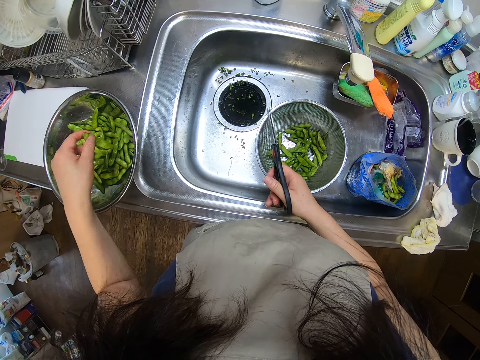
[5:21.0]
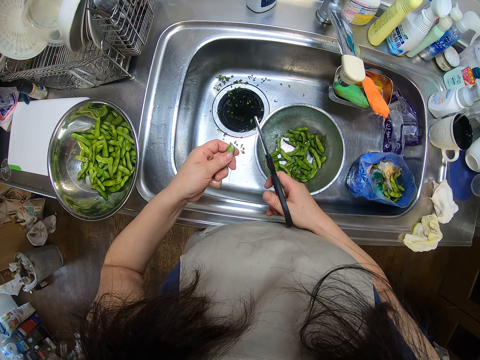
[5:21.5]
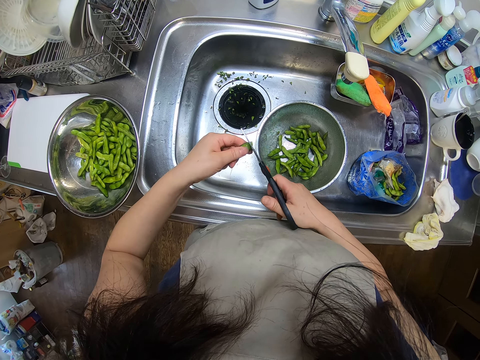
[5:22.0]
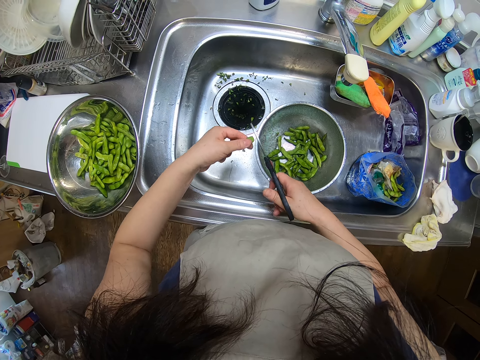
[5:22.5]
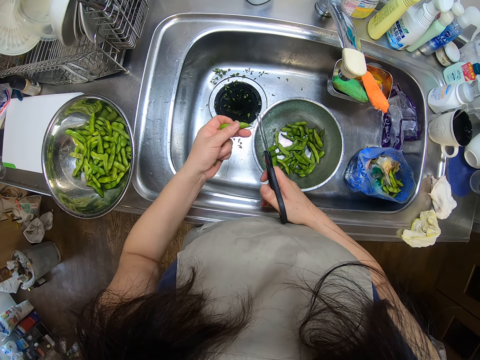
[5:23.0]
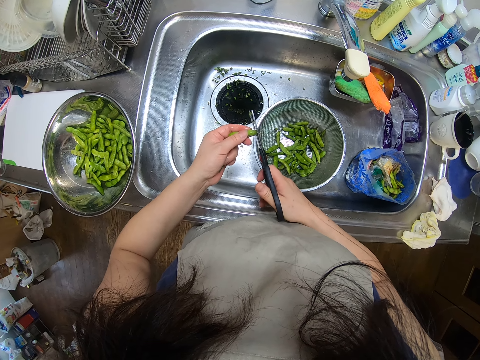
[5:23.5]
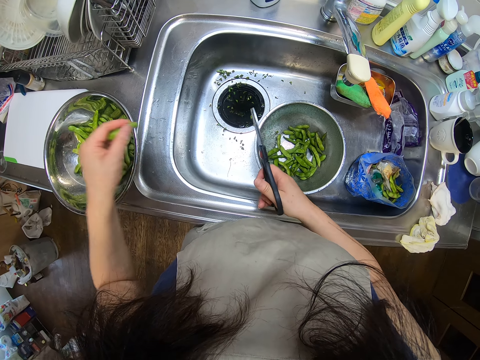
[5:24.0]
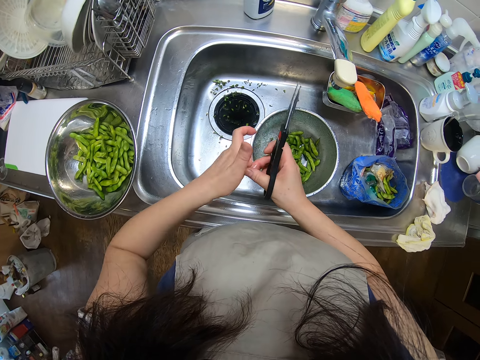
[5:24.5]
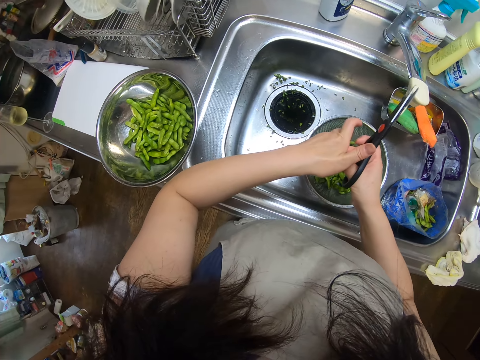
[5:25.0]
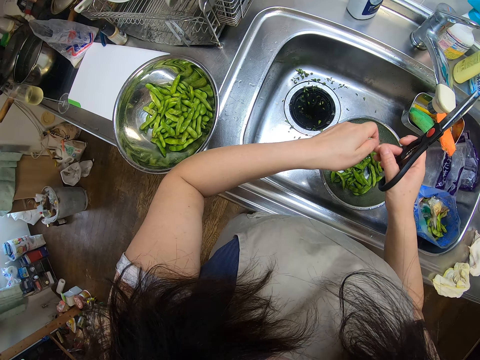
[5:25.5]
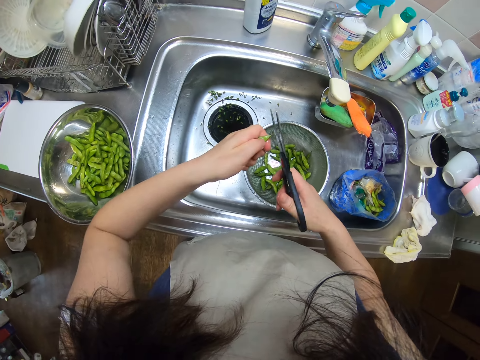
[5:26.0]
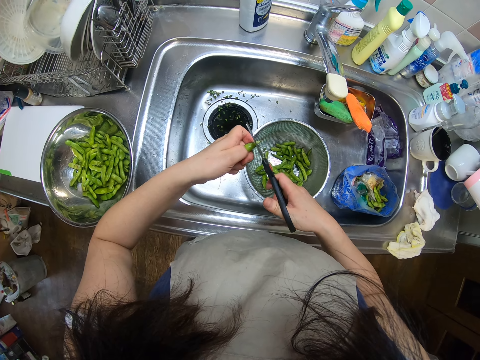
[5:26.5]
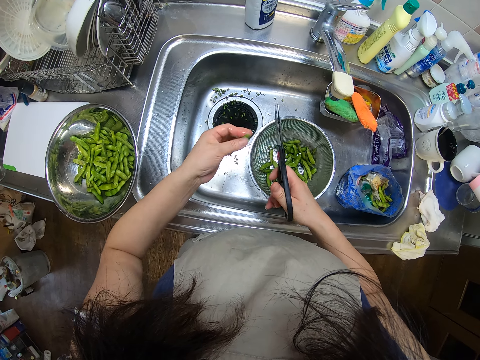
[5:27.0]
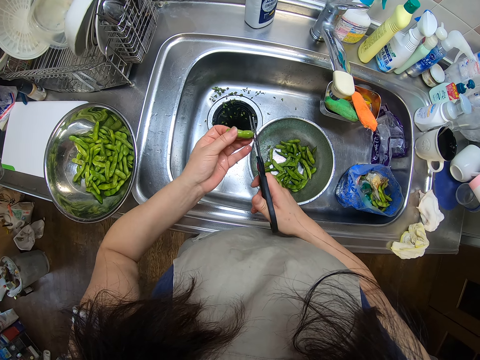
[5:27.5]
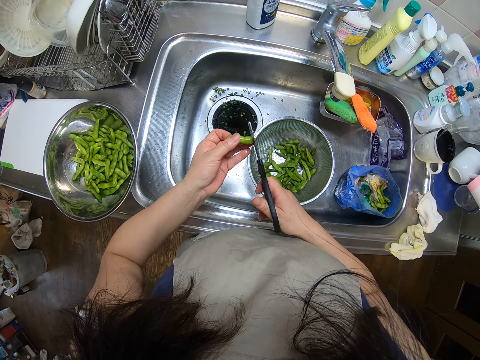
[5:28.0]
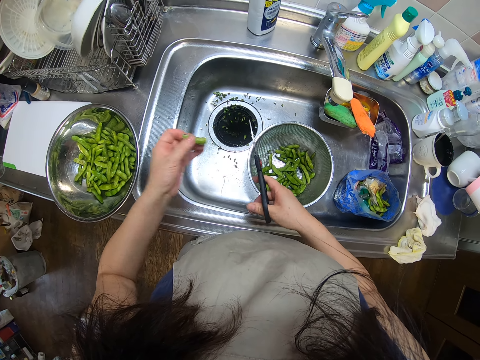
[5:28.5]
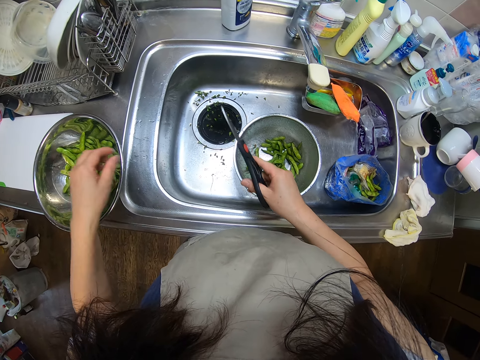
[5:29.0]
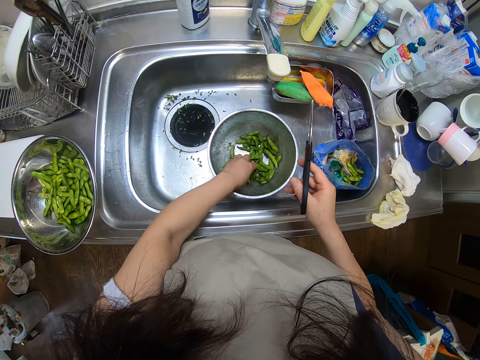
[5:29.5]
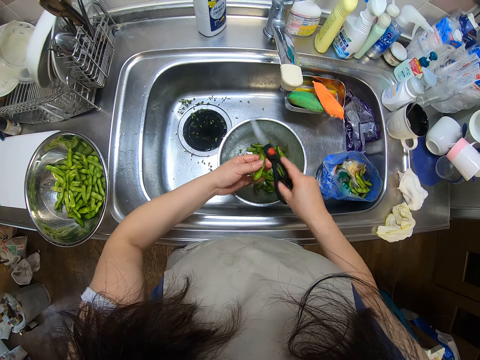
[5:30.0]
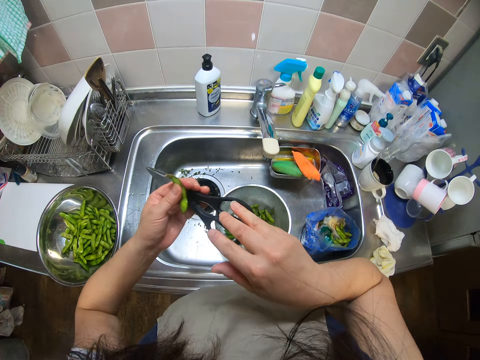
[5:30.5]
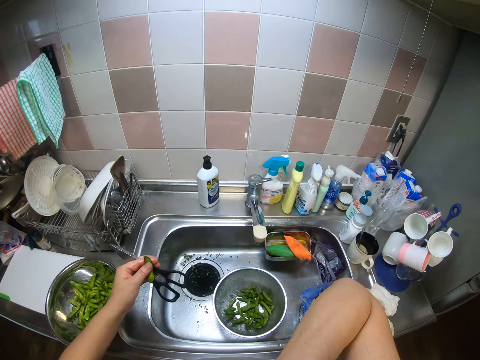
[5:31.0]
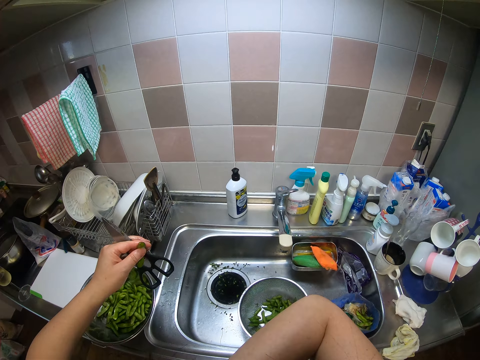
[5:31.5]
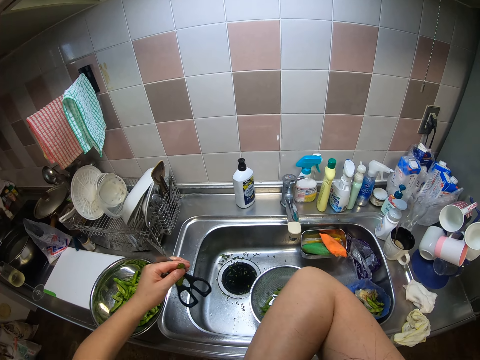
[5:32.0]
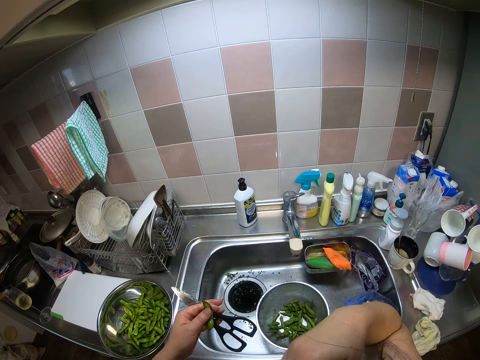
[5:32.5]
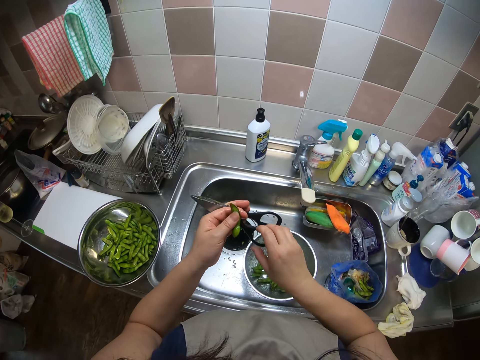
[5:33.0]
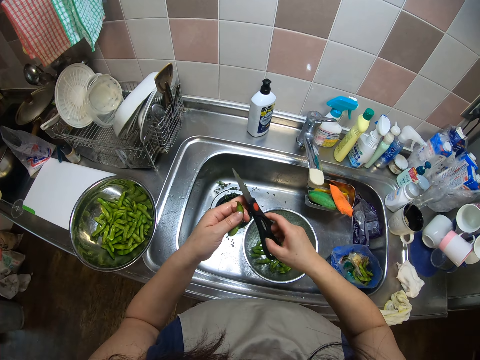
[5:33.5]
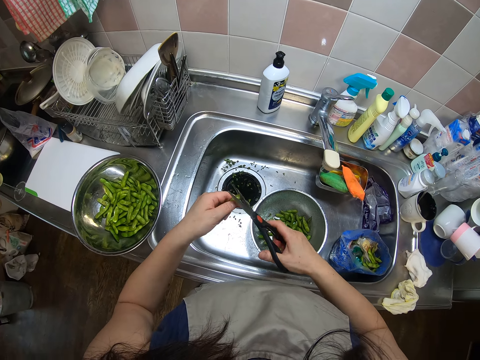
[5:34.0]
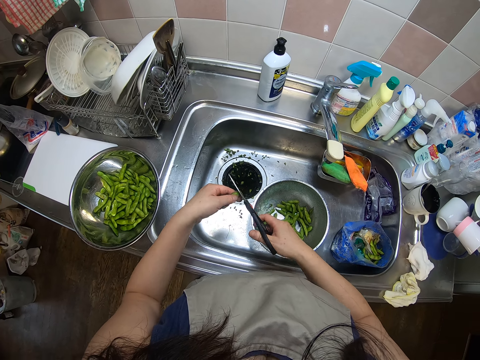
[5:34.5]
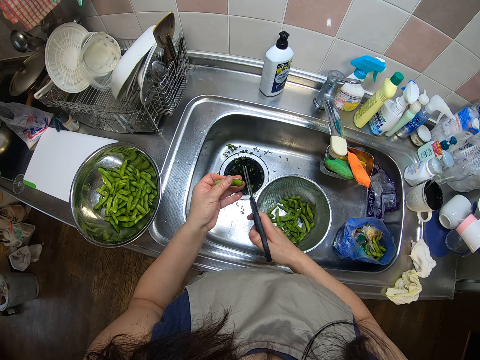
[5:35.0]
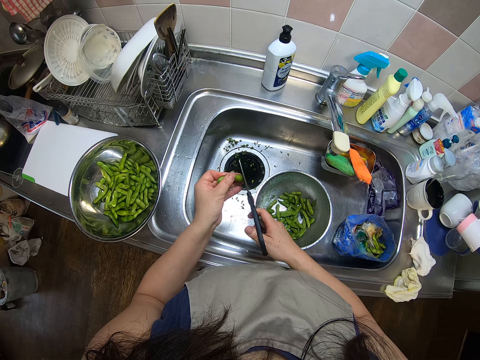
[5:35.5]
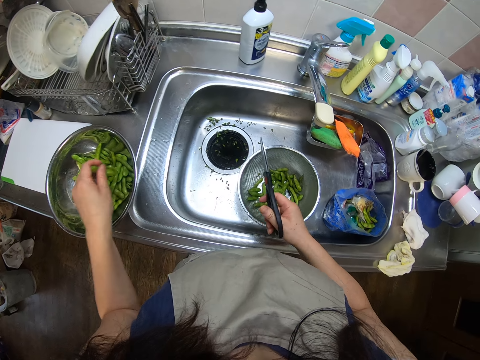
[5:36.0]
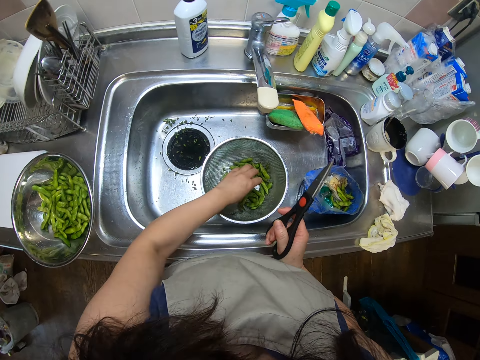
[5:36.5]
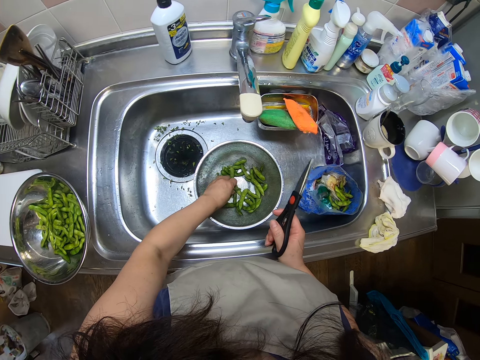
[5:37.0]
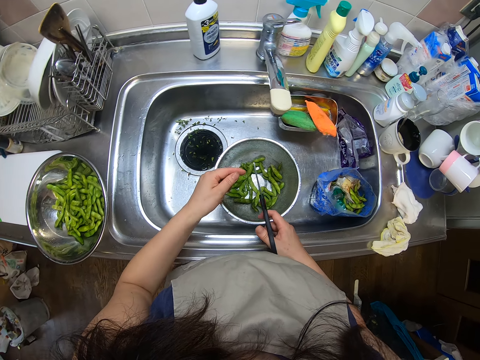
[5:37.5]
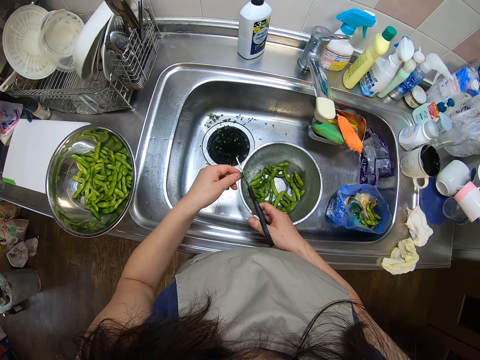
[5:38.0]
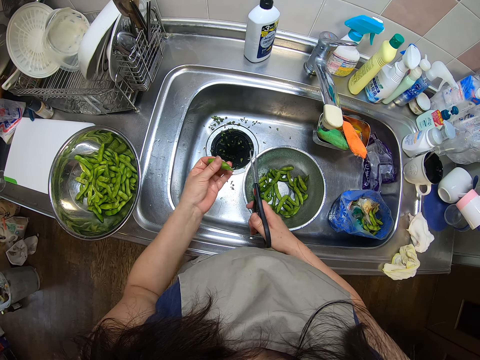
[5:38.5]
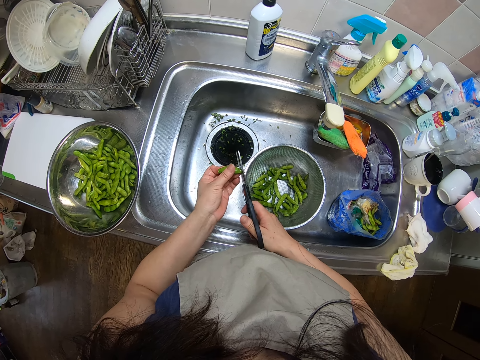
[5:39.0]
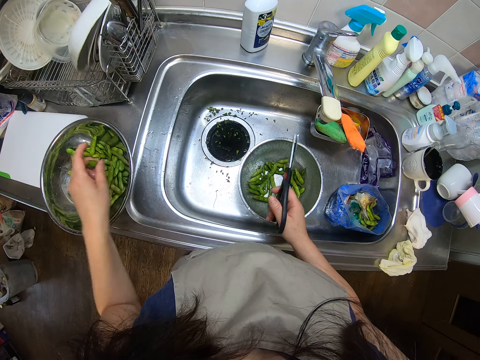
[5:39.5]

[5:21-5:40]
The camera wearer drops the green bean in the sieve on the kitchen sink with her left hand. She cuts the edges of the green bean with the pair of scissors in her right hand. She drops the green bean in the sieve on the kitchen sink with her left hand. She pulls a green bean from her left hand with her right hand. She cuts the edges of the green bean with the pair of scissors in her right hand. She drops the green bean in the sieve on the kitchen sink with her left hand. She picks green beans from the sieve in the kitchen sink with her left hand. She passes the scissors to her left hand. She adjusts her cloth with her right hand. She holds the scissors with her left hand. She lifts her hand. She passes the scissors to her right hand. She holds the scissors. She cuts the edges of the green bean with the pair of scissors in her right hand. She drops the green bean in the sieve on the kitchen sink with her left hand. She picks green beans from the sieve in the kitchen sink with her left hand. She cuts the edges of the green bean with the pair of scissors in her right hand. She drops the green bean in the sieve on the kitchen sink with her left hand.

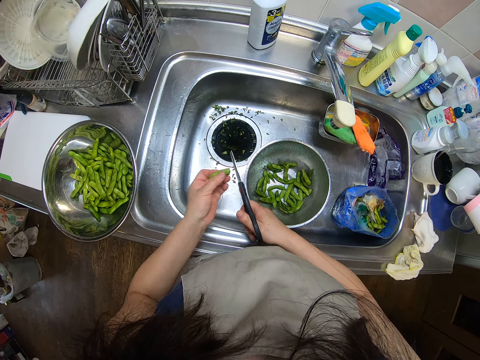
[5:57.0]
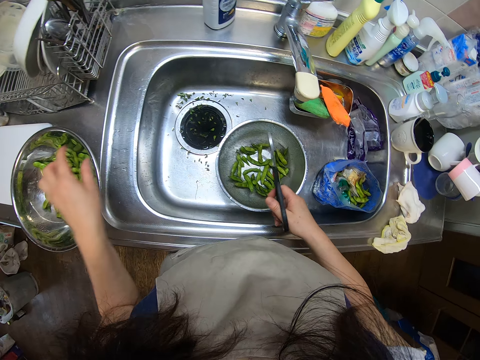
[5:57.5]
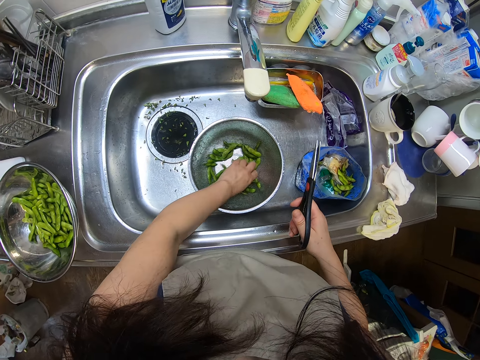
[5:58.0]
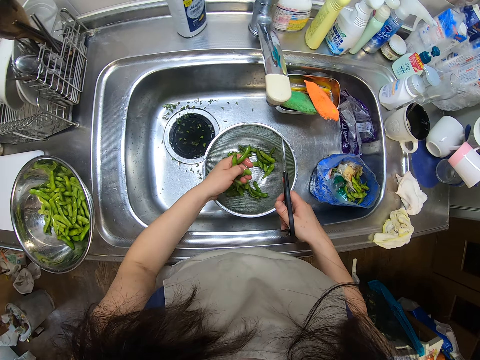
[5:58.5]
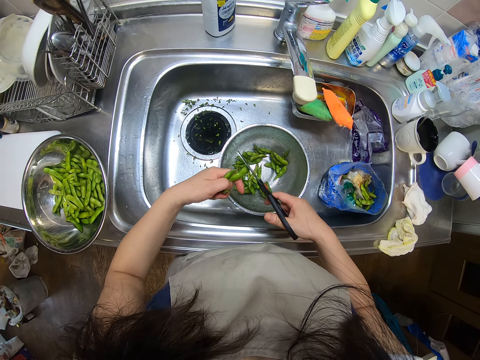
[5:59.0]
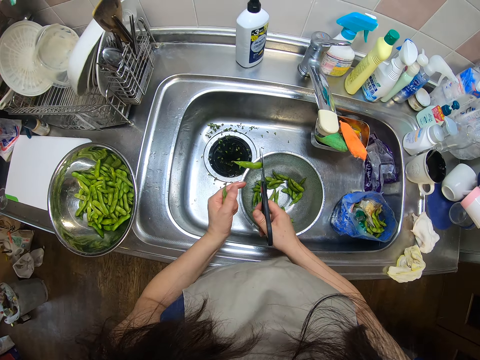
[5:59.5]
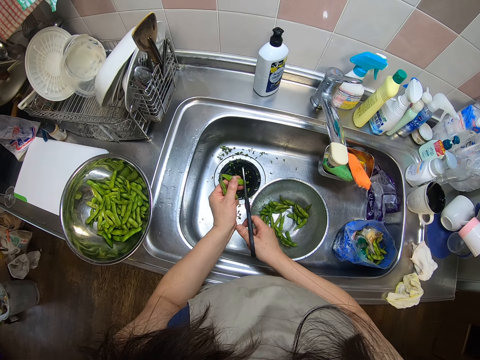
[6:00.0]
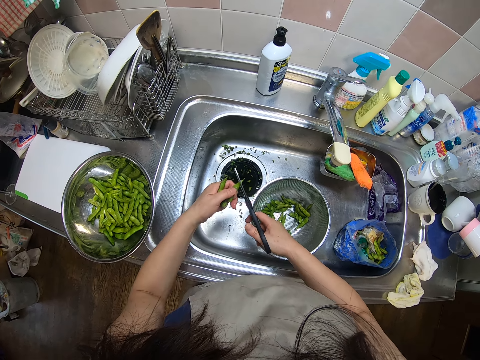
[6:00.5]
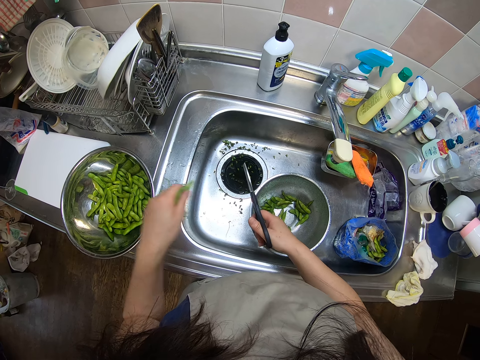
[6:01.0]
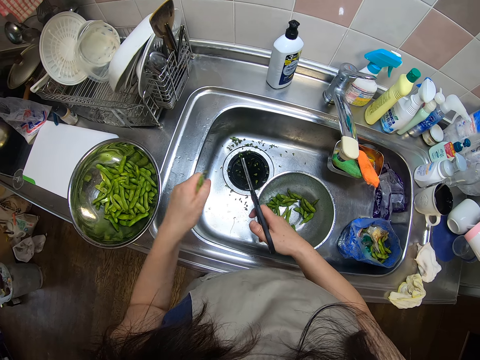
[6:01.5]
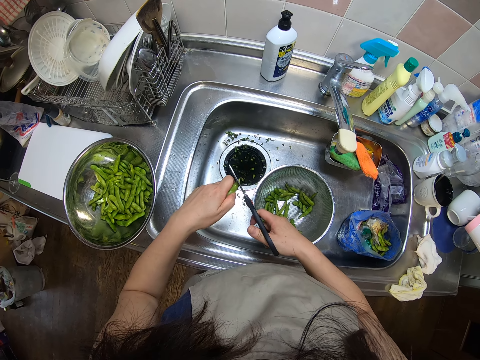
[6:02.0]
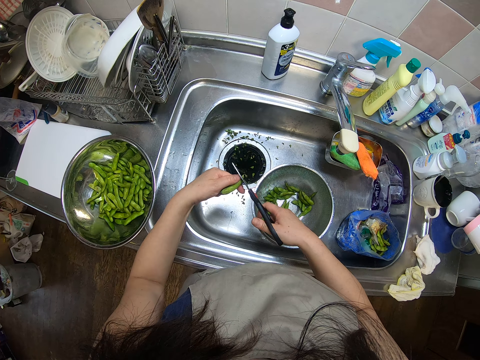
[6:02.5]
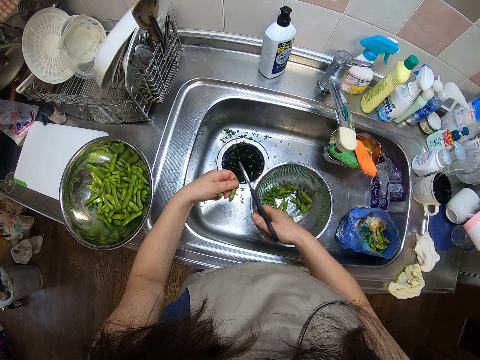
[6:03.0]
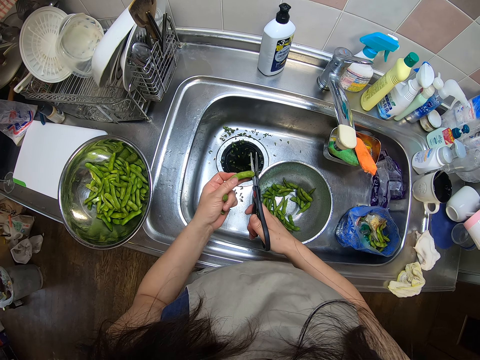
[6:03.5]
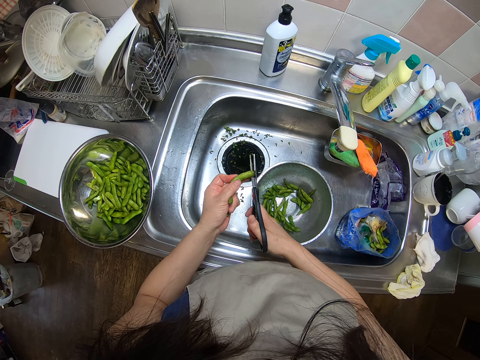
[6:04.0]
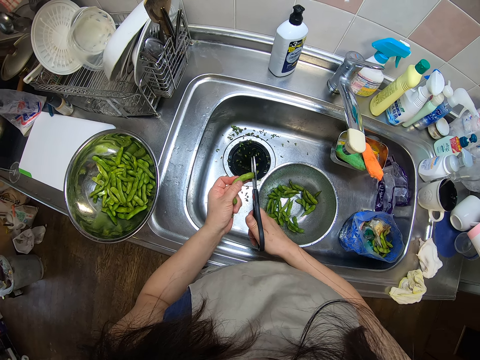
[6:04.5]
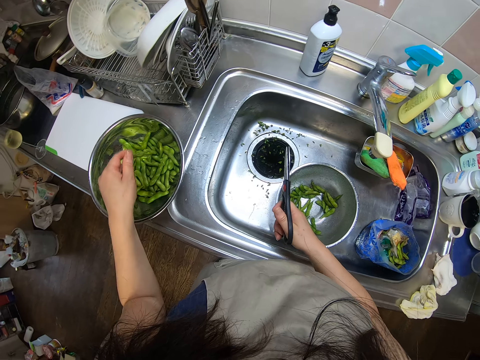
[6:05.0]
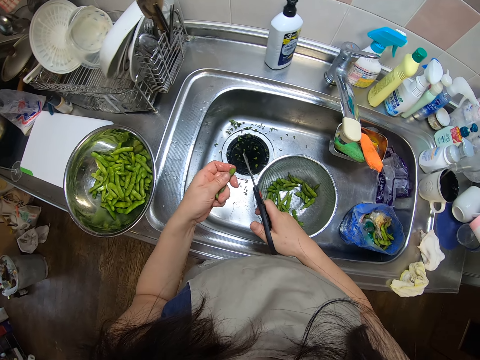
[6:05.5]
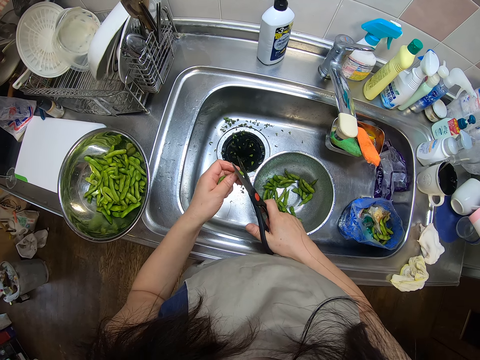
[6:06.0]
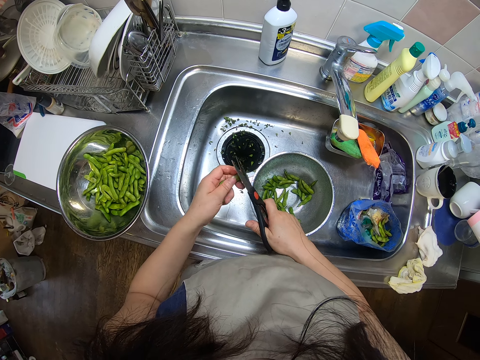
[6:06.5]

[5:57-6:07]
The camera wearer drops the green bean in the sieve on the kitchen sink with her left hand. She picks green beans from the sieve in the kitchen sink with her left hand. She cuts the edges of the green bean with the pair of scissors in her right hand. She drops the green bean in the sieve on the kitchen sink with her left hand. She cuts the edges of the green bean with the pair of scissors in her right hand. She drops the green bean in the sieve on the kitchen sink with her left hand. She cuts the edges of the green bean with the pair of scissors in her right hand.
